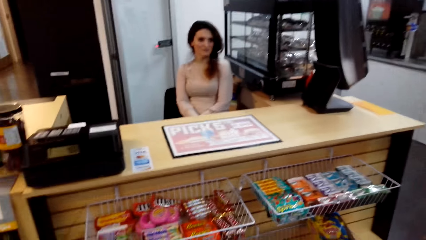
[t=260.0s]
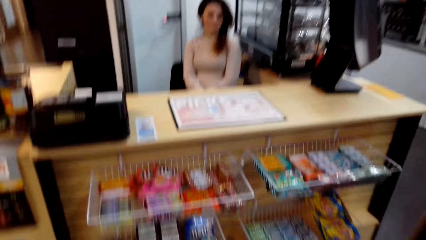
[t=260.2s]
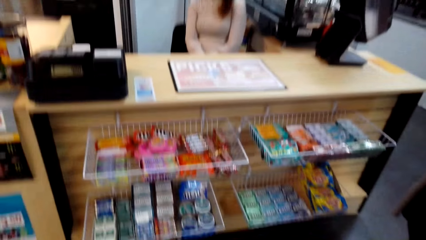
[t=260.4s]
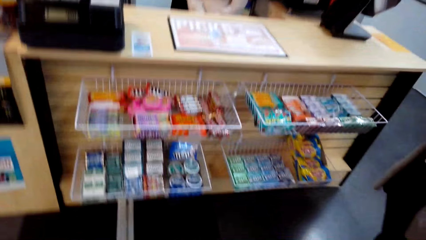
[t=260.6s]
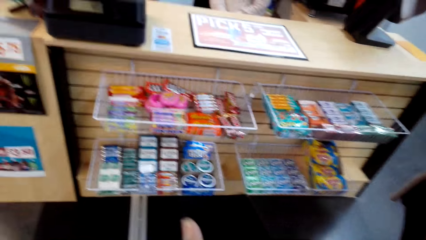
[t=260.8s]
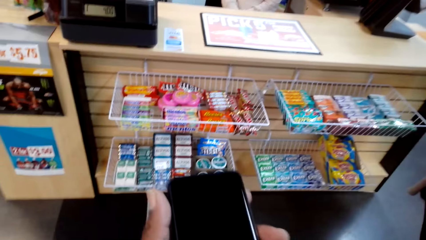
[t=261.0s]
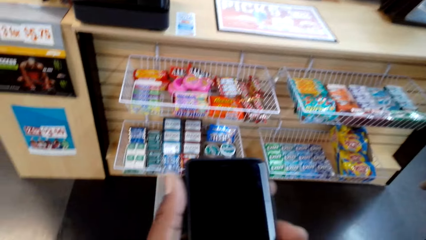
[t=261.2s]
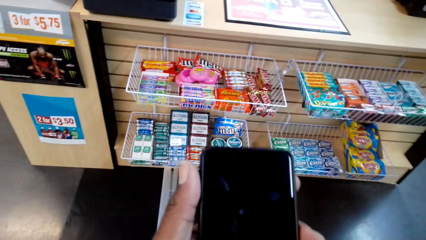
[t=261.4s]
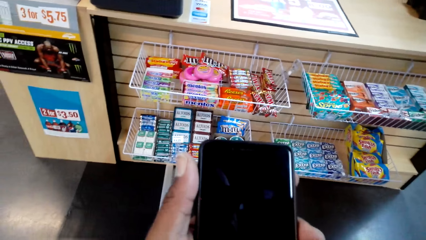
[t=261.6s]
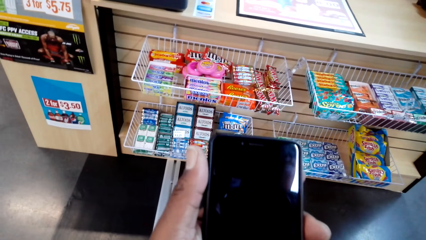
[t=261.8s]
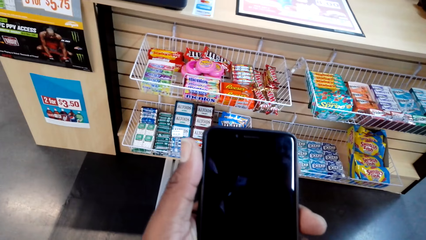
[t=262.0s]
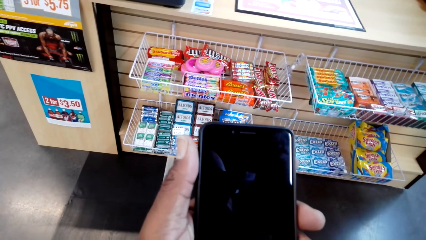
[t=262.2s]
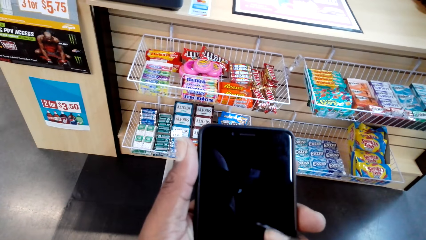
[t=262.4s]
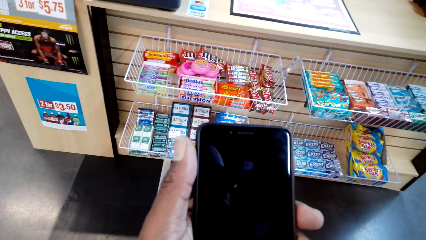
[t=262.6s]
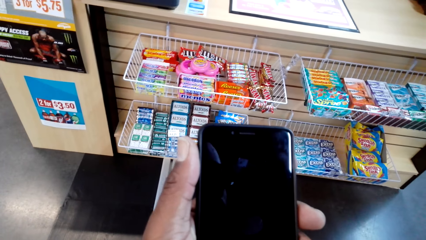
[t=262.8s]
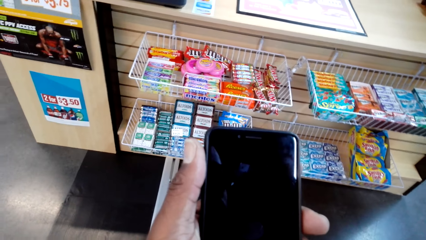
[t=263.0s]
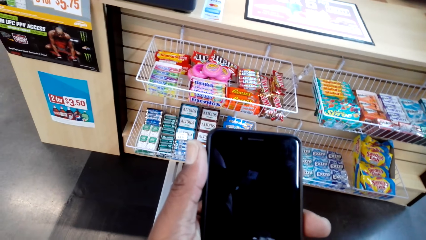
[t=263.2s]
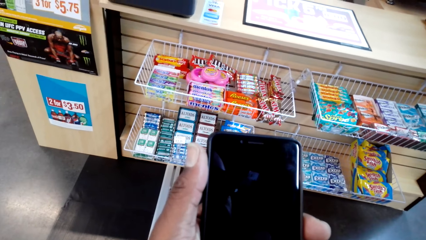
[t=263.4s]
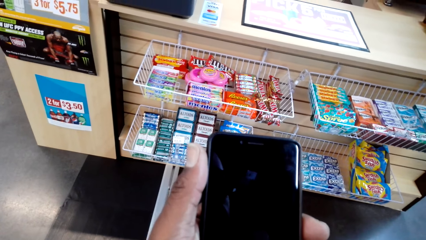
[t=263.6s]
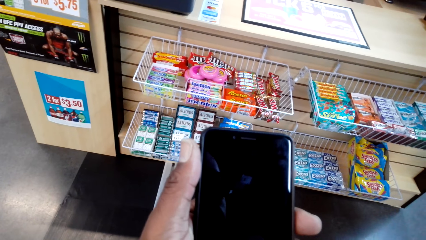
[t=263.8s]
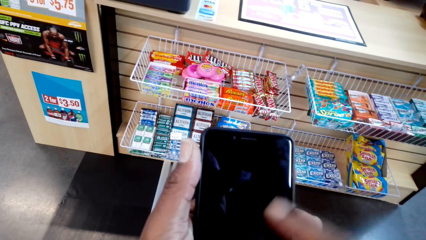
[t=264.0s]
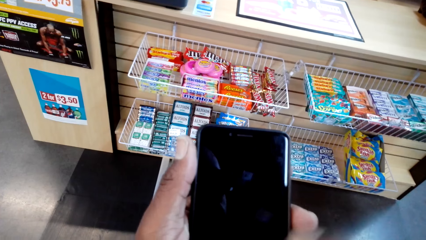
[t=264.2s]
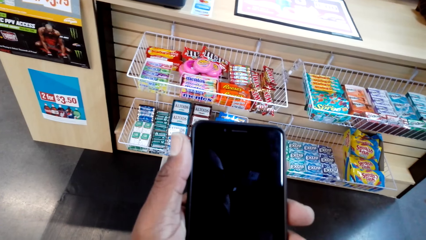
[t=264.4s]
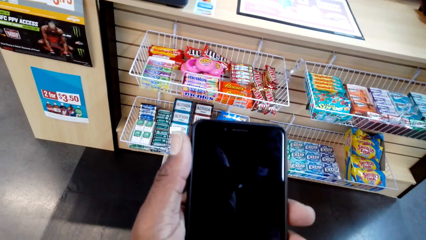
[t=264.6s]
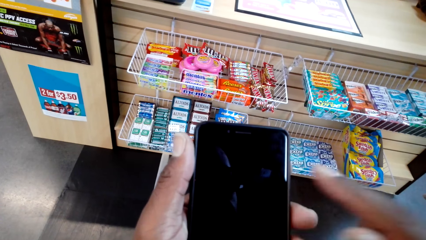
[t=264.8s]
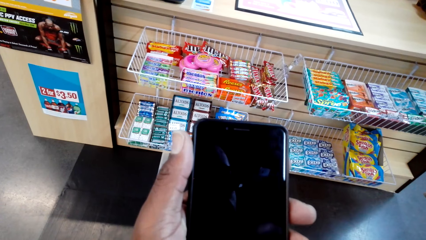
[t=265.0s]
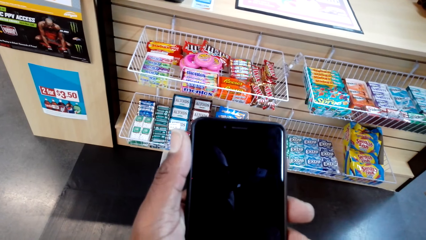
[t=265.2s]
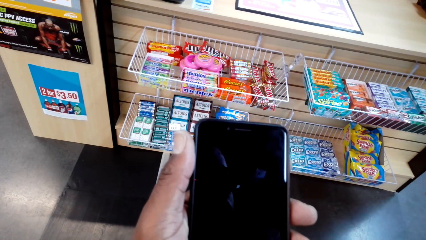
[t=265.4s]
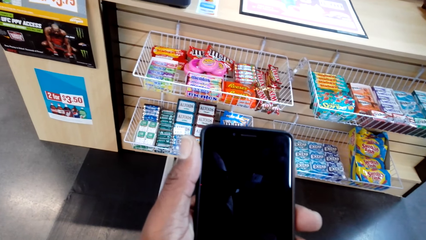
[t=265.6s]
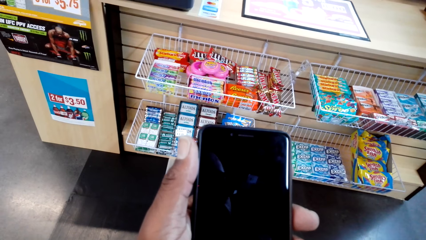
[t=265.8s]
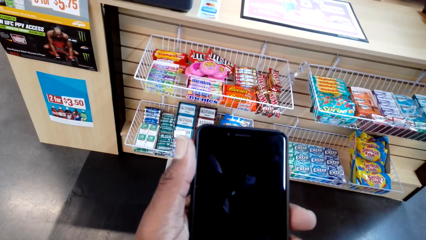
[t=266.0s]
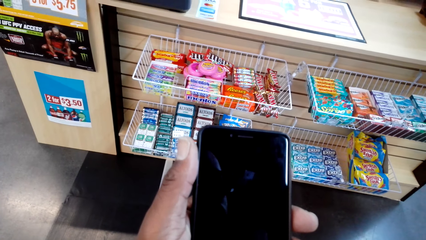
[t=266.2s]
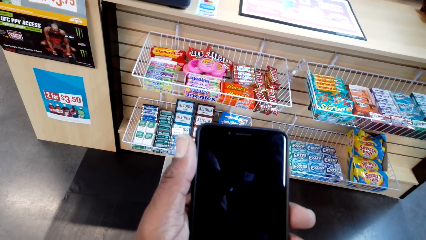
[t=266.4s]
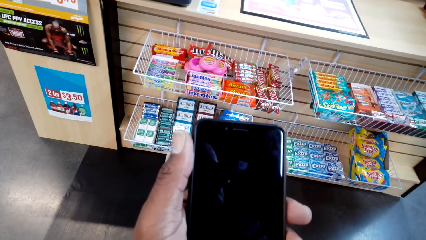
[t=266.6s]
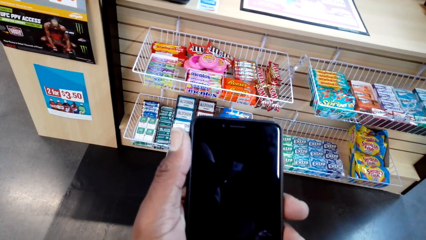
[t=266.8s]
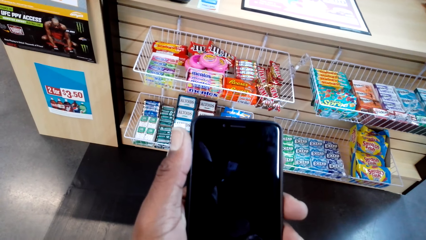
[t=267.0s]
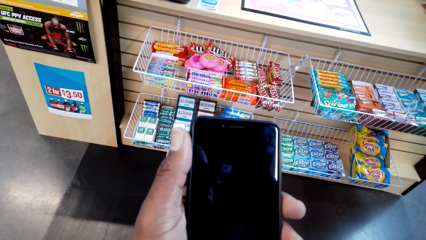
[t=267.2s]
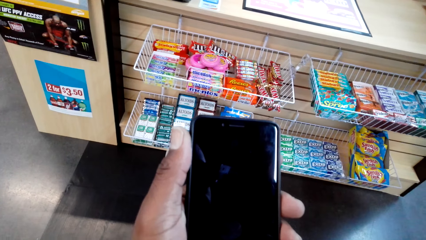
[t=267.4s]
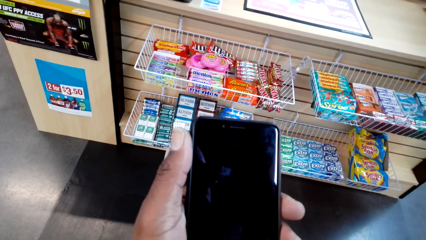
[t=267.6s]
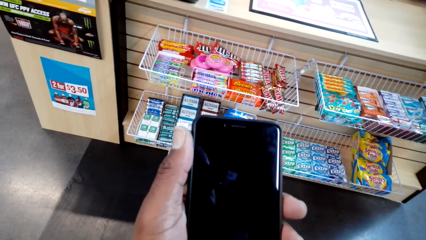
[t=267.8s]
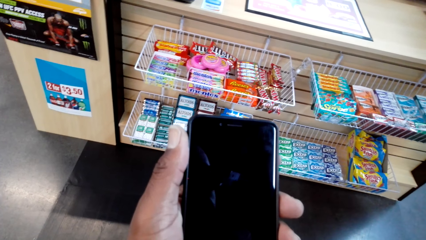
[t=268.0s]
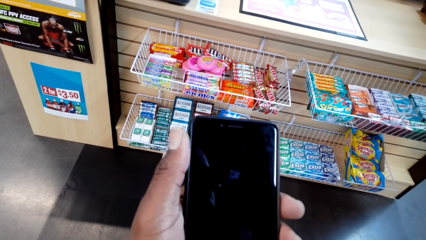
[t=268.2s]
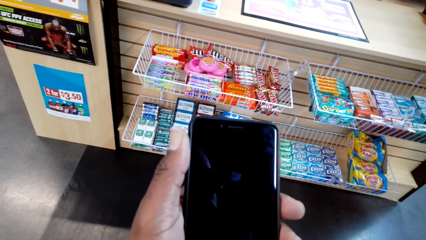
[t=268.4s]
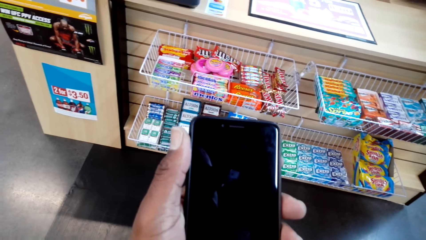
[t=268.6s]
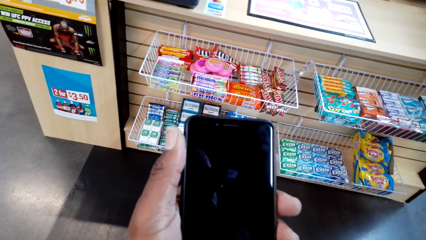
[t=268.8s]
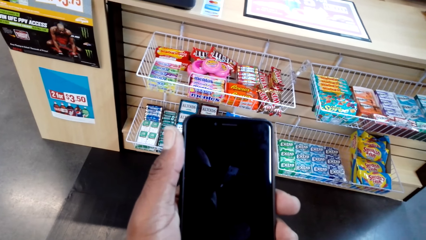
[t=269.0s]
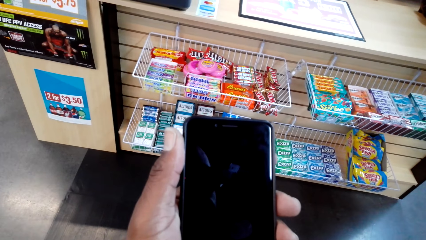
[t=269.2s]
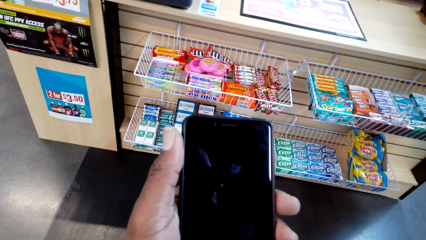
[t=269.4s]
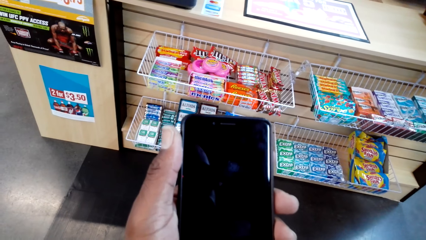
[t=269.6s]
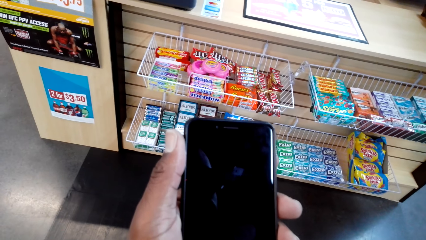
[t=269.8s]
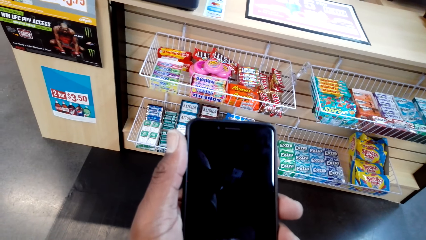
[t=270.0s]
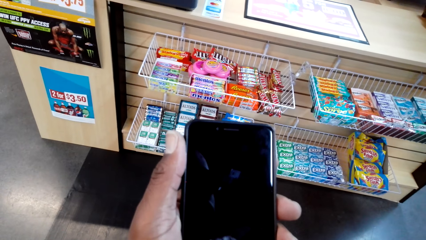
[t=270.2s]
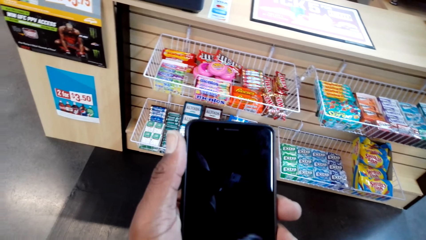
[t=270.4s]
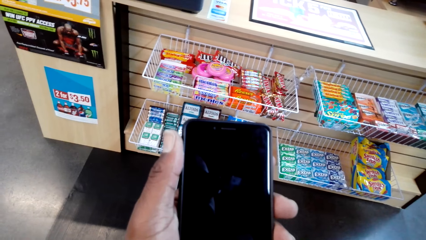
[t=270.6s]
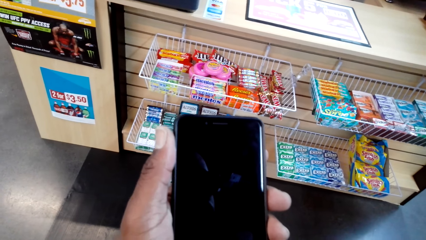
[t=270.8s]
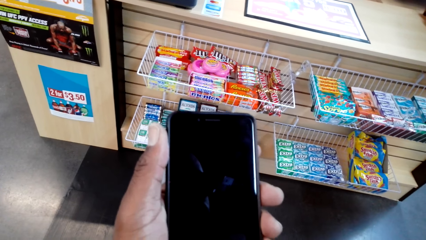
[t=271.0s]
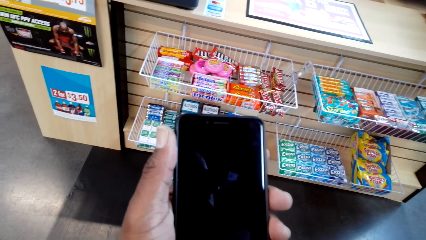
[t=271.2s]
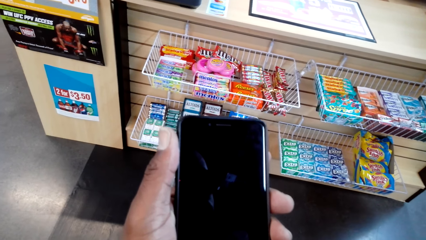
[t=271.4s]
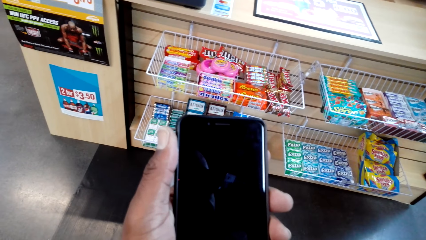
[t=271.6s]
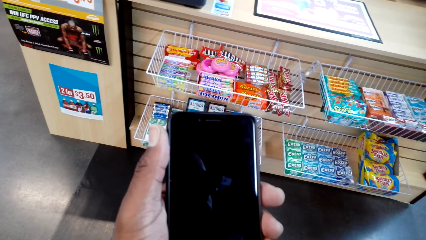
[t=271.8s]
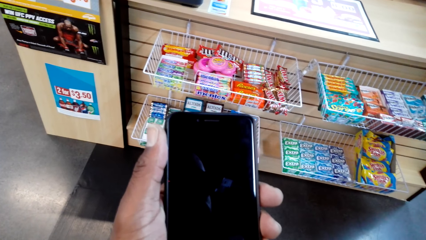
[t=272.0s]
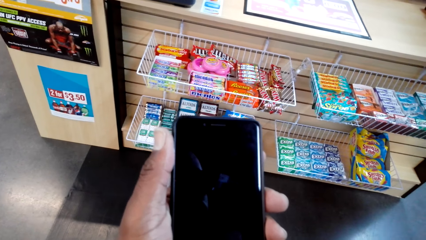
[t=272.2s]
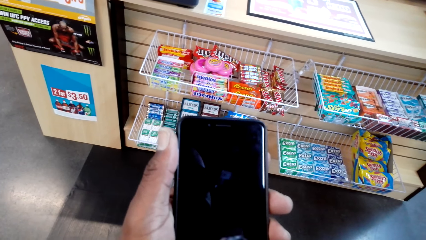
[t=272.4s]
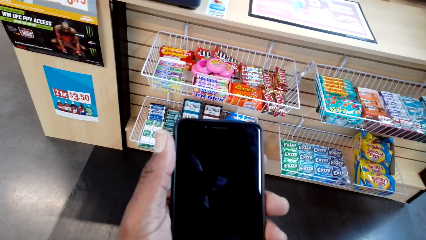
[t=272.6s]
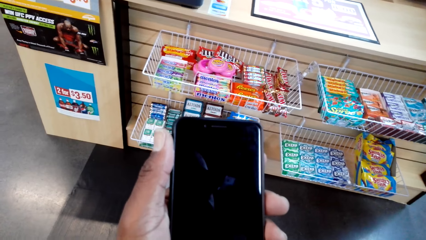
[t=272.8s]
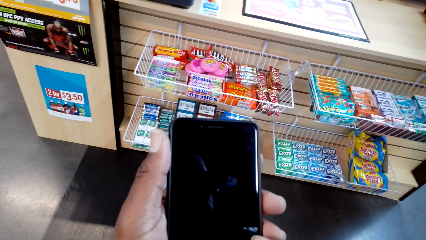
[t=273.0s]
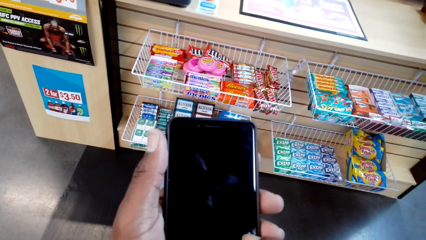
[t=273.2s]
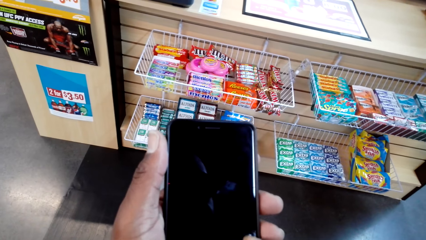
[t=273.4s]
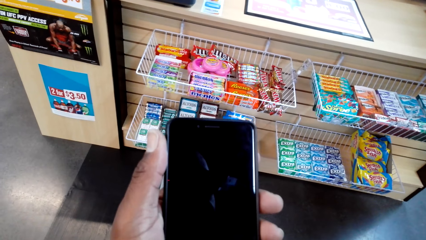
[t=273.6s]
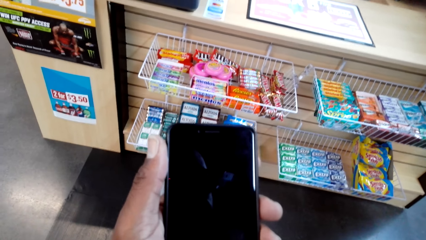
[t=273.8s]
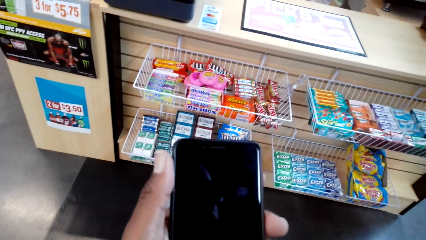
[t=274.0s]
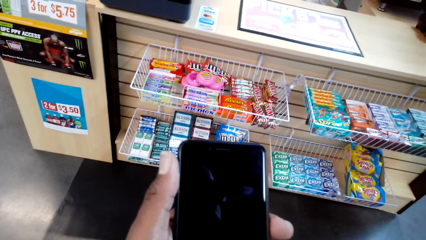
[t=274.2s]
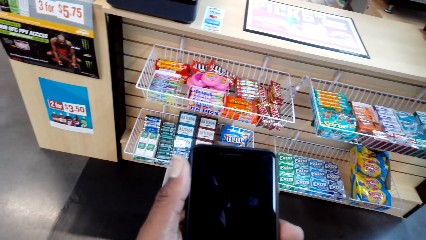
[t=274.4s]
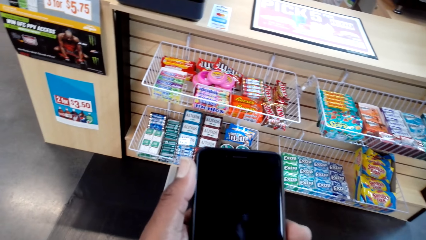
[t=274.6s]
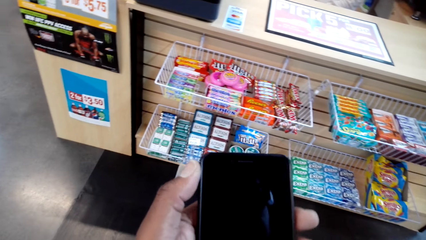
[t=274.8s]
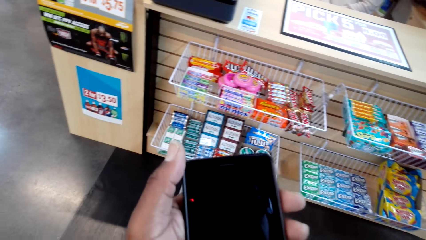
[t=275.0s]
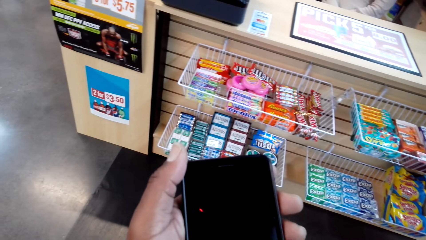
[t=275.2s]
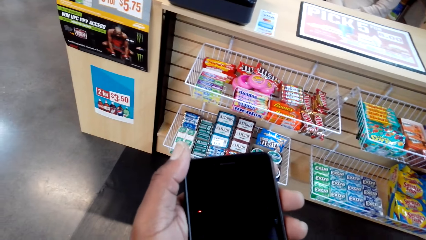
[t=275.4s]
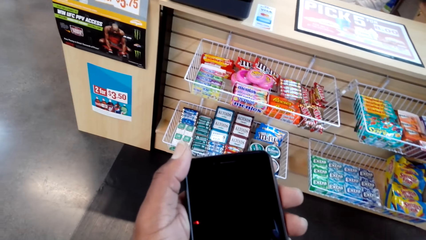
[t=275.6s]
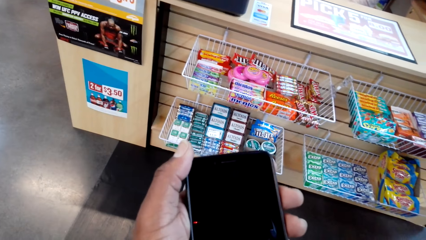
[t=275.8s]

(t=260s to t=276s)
A woman dials the phone. The camera wearer holds the phone with both hands. He operates the phone with both hands. He scrolls the phone. He holds the phone with his hand.
